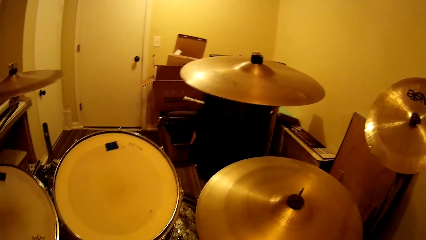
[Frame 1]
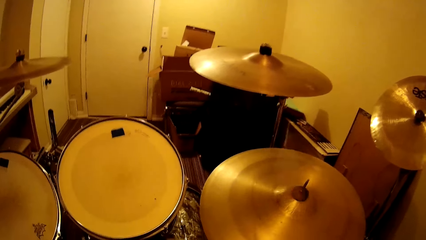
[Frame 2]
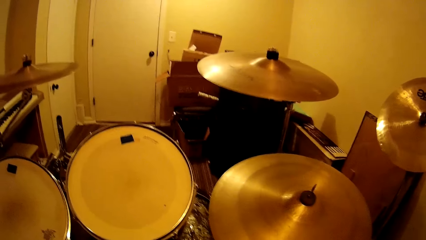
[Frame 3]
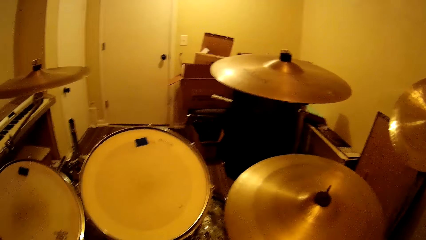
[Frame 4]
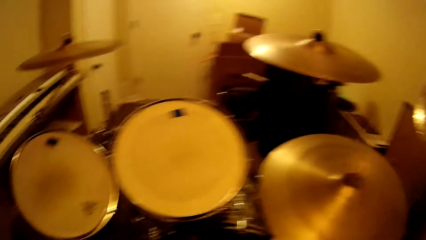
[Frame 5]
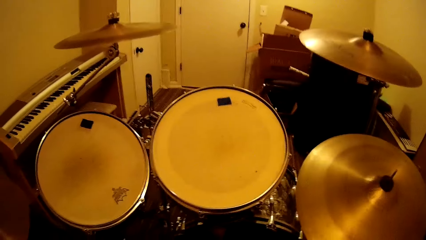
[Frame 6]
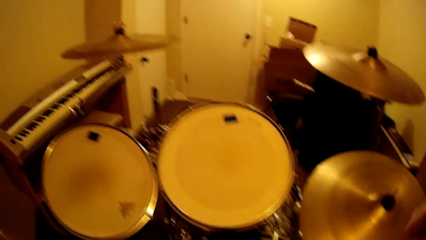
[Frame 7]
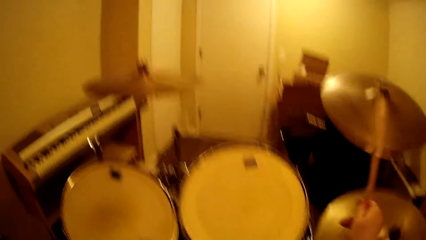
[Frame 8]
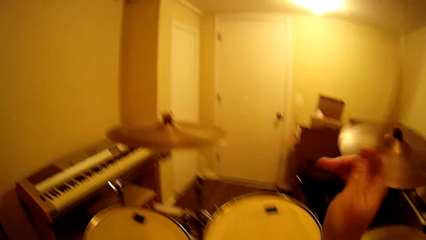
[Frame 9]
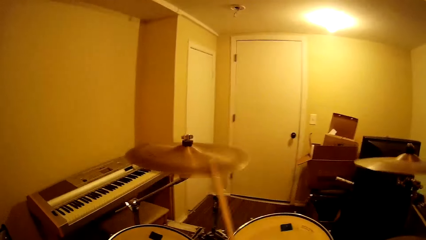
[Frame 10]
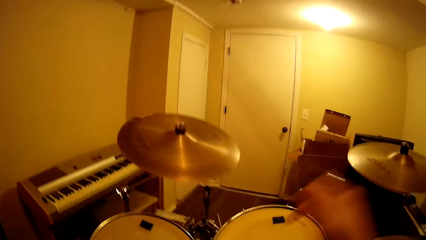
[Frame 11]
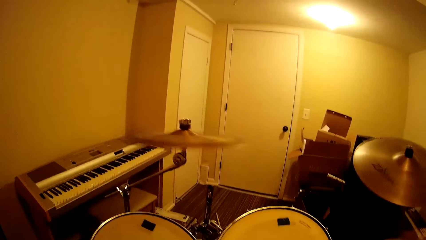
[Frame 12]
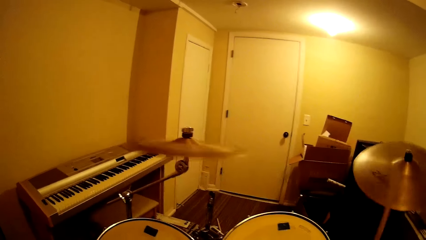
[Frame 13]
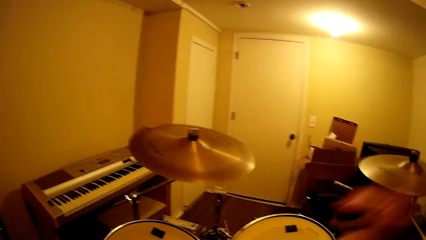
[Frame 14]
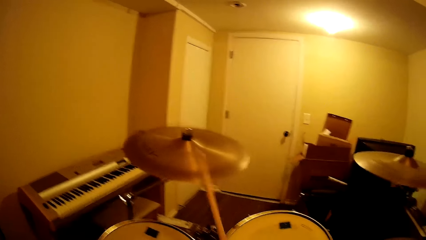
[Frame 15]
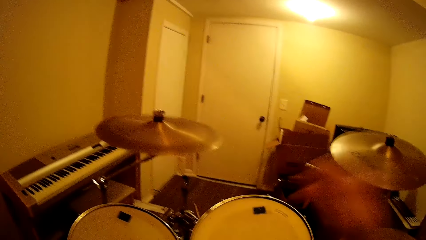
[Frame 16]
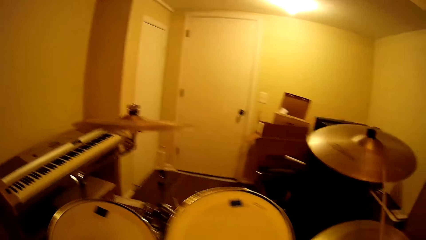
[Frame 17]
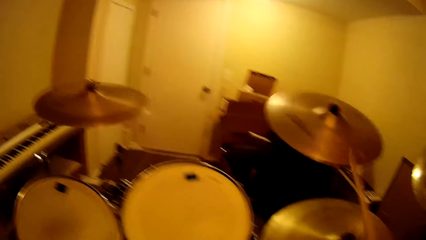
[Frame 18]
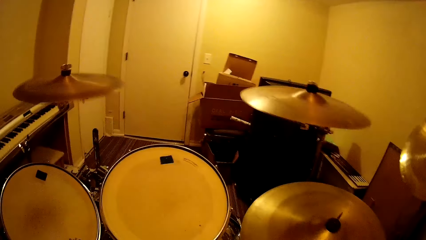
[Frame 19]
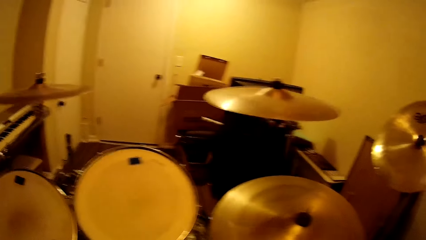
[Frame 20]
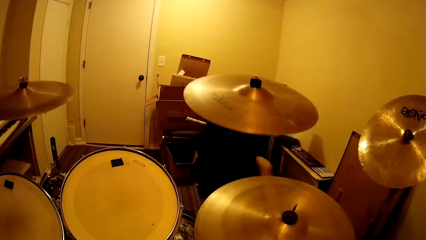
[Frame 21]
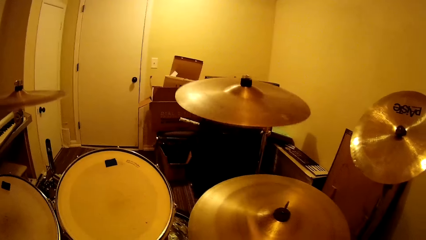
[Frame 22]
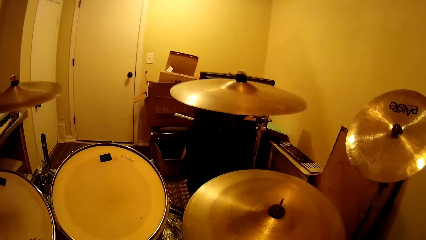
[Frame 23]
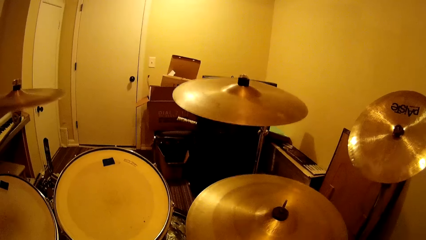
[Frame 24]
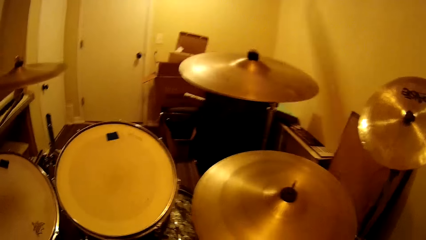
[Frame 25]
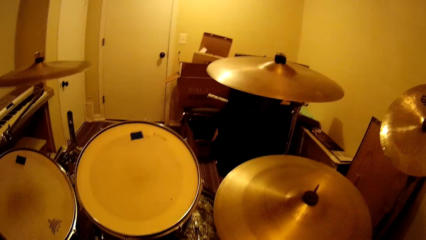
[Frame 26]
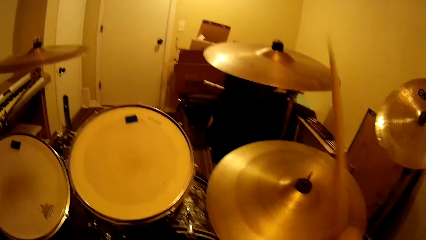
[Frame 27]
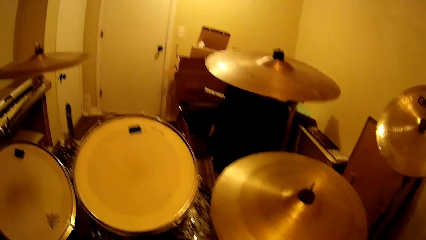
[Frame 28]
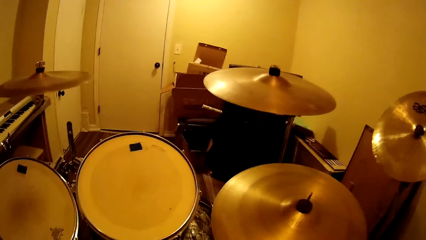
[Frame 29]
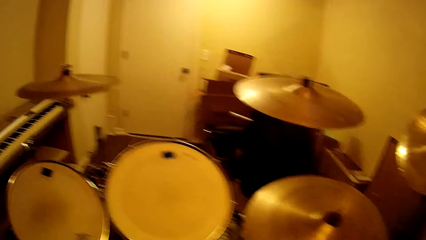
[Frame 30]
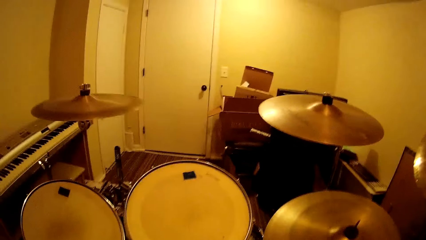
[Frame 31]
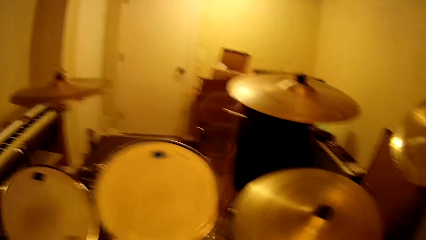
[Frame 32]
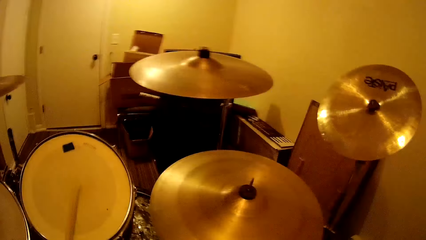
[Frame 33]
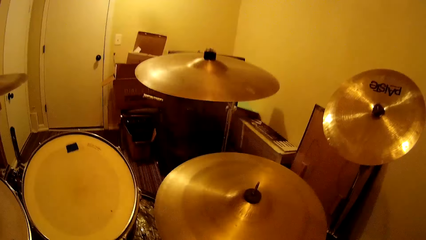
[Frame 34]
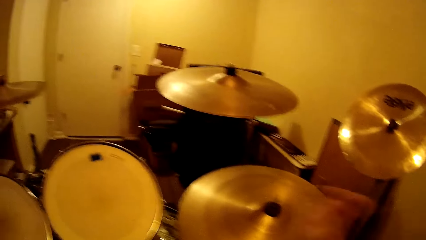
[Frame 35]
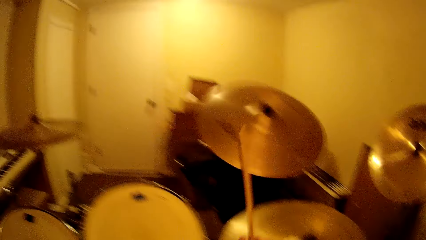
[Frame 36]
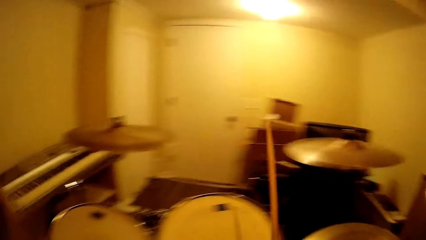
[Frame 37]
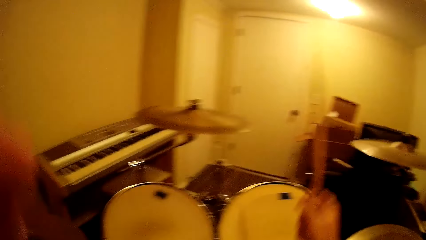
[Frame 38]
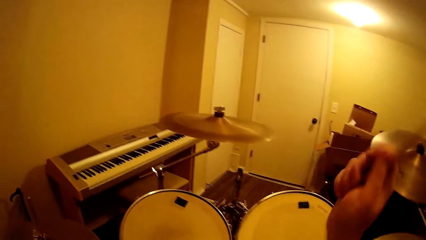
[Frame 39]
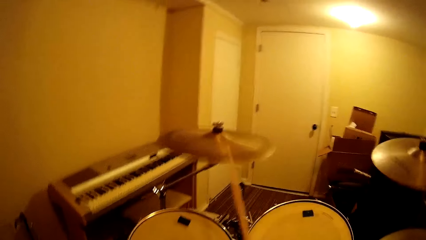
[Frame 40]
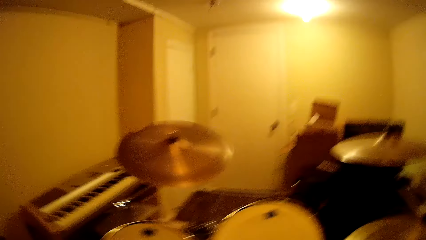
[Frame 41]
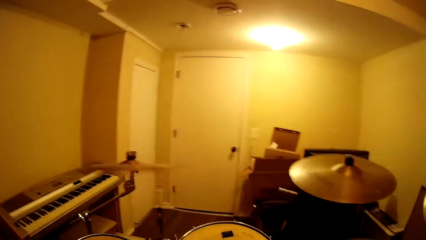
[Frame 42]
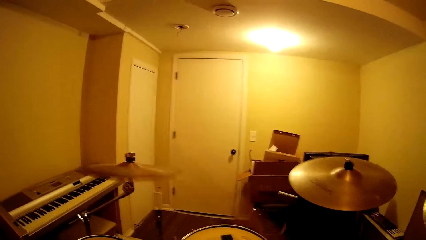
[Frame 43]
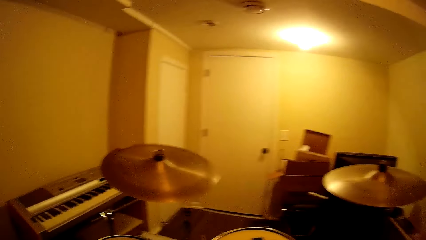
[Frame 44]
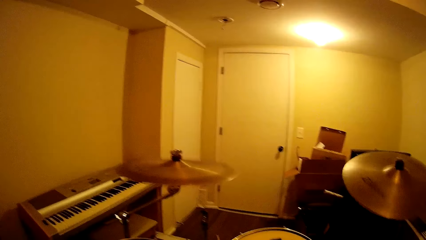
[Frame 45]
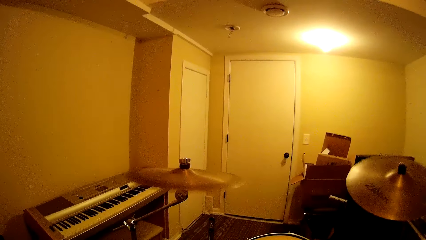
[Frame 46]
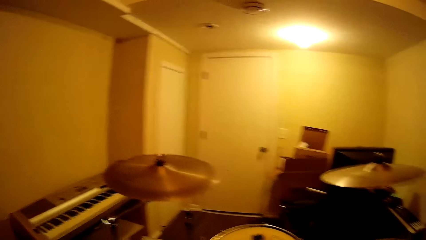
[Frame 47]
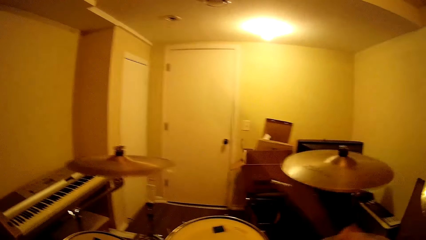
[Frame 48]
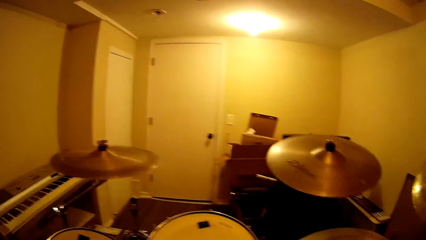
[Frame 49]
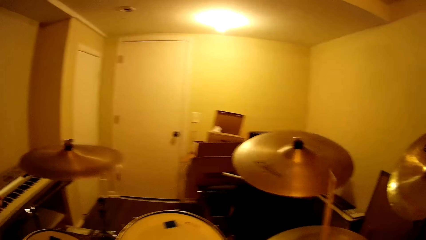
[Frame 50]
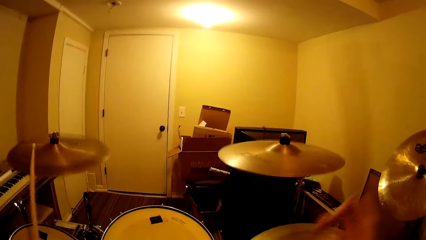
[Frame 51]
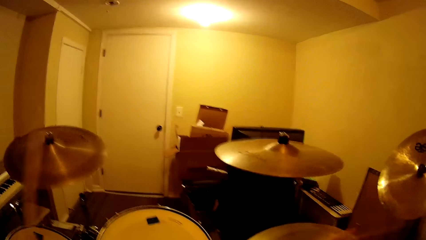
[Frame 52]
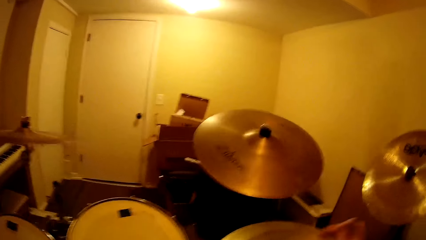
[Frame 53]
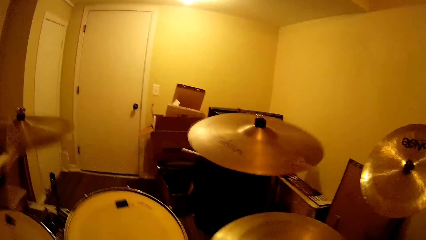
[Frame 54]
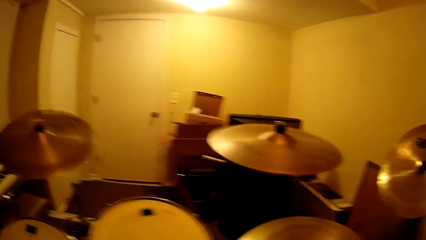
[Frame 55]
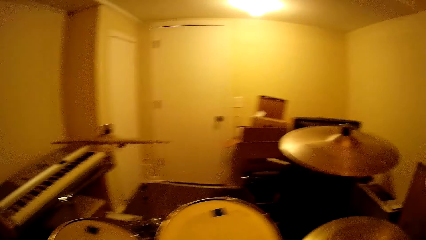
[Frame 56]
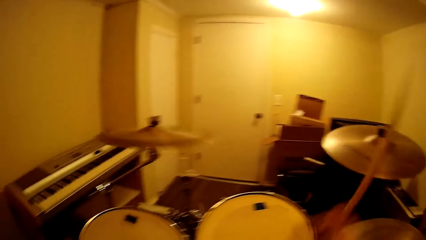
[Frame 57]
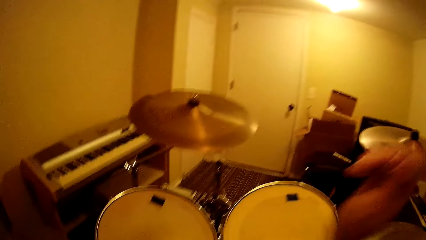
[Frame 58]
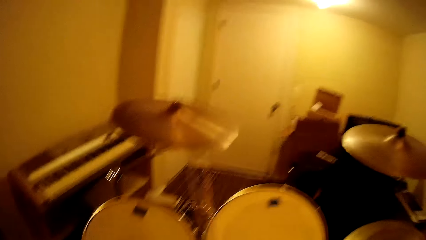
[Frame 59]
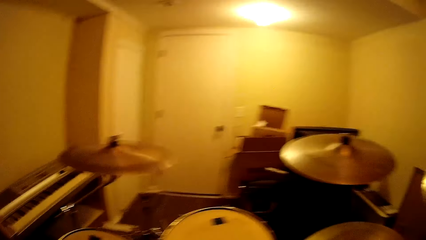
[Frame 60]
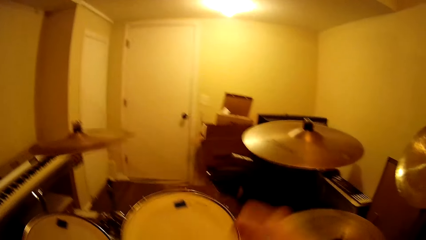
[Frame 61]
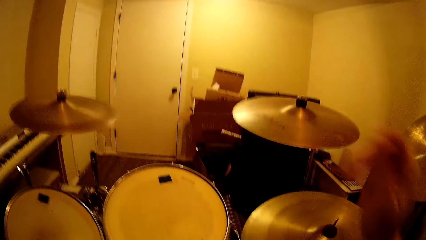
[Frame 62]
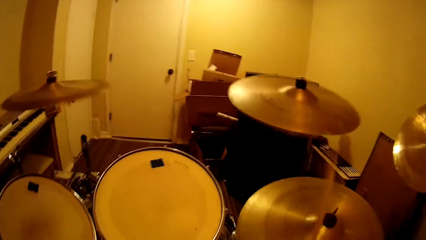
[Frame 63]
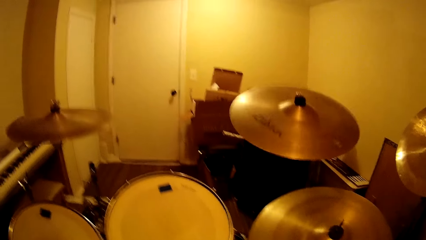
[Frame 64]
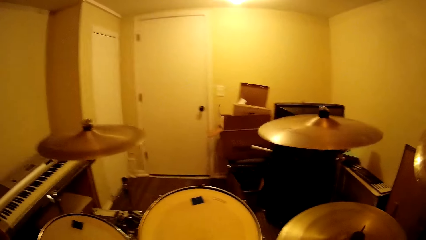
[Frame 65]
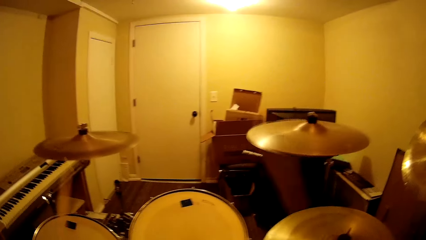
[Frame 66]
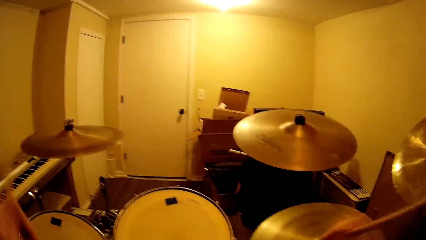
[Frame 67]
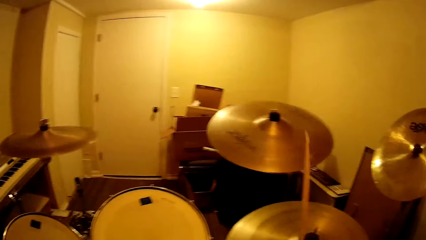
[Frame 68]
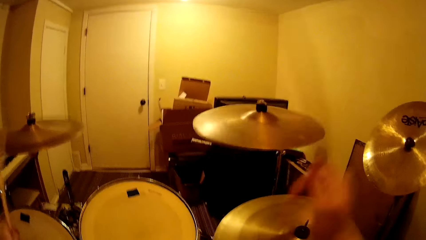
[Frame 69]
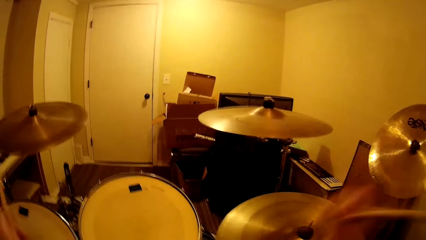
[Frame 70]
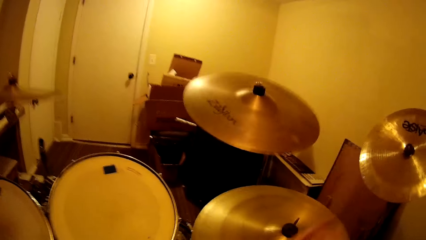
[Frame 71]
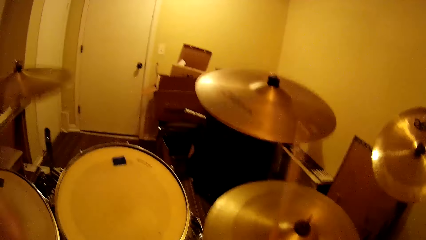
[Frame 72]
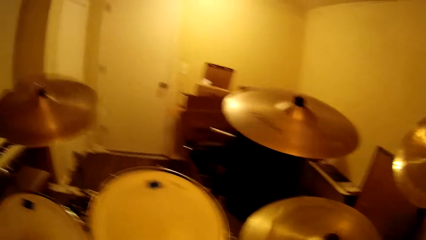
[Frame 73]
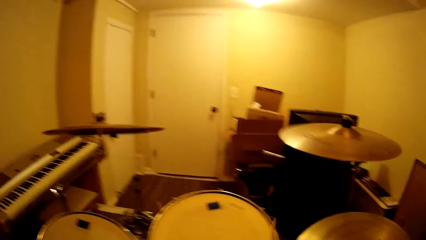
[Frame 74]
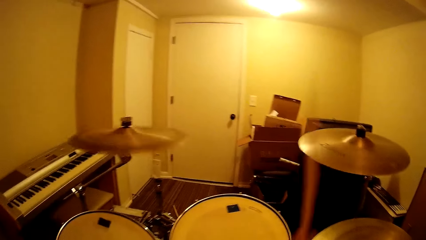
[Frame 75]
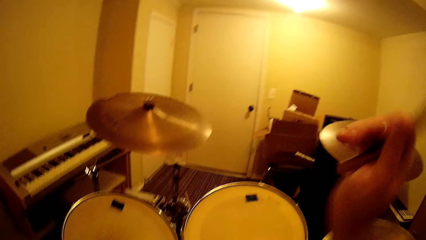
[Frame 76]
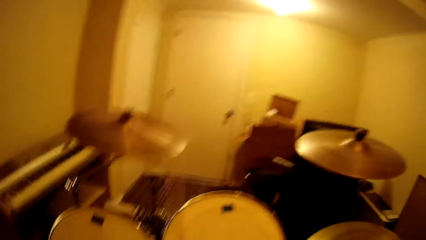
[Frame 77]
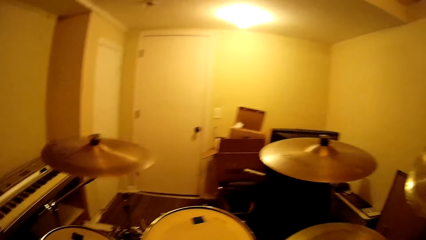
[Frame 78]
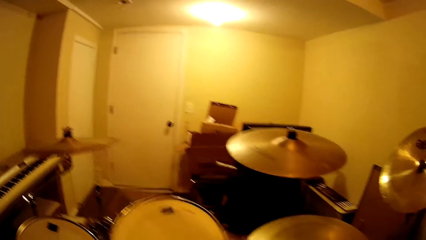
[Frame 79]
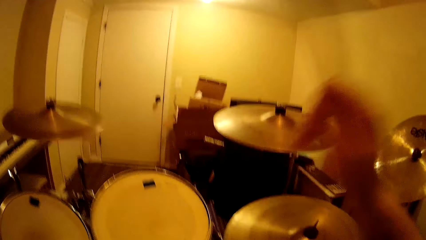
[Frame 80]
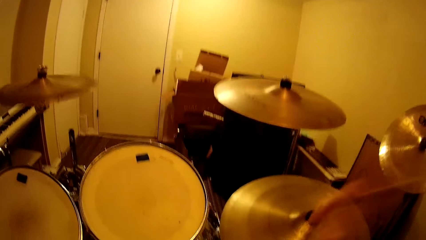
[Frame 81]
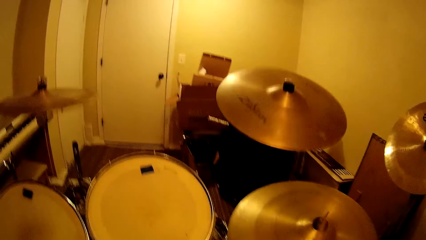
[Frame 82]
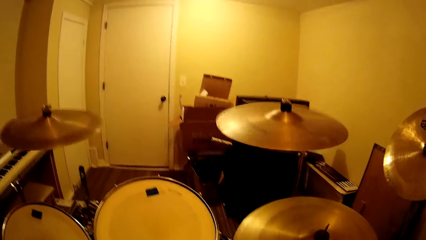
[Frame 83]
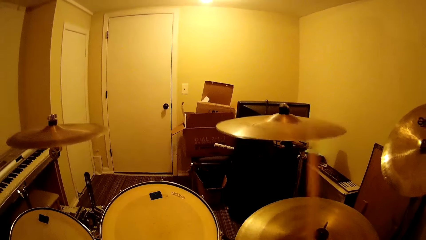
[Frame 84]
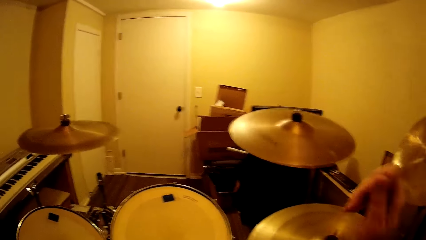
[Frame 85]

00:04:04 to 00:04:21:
The camera wearer plays the drum. They play the drum repeatedly.
